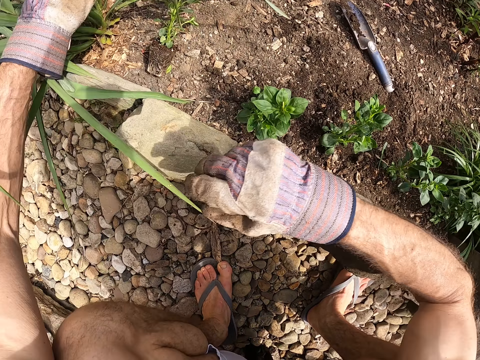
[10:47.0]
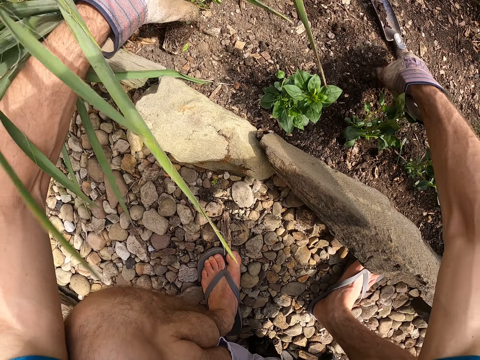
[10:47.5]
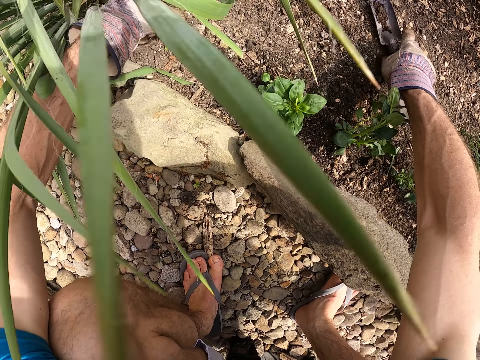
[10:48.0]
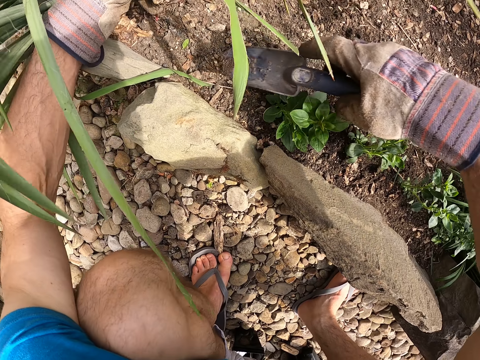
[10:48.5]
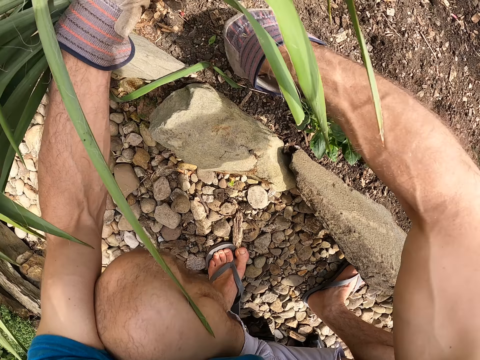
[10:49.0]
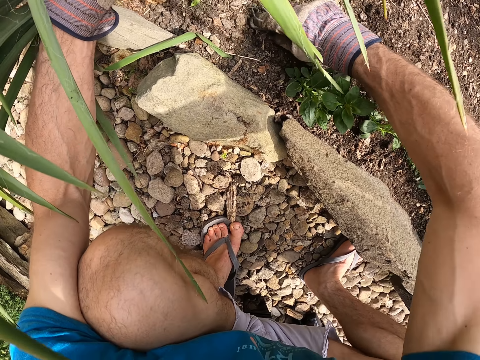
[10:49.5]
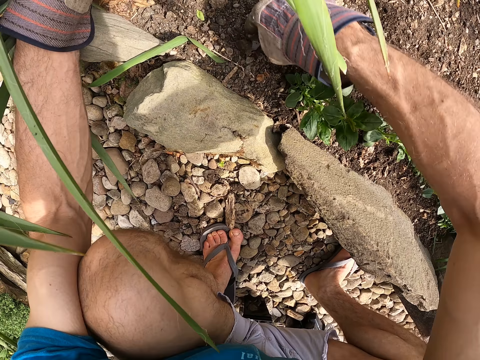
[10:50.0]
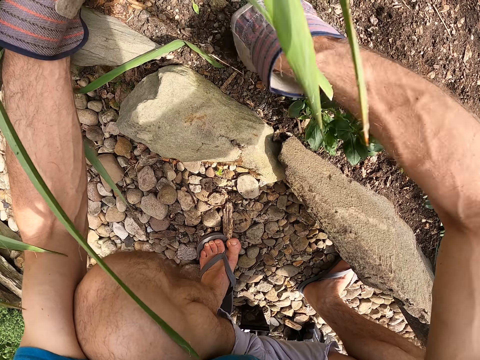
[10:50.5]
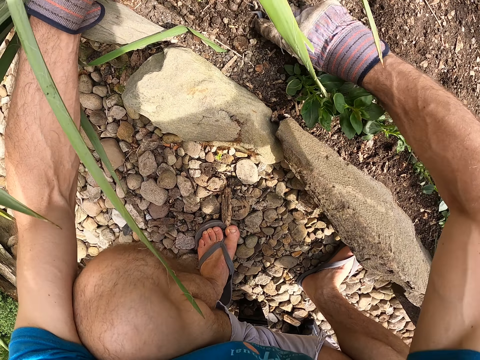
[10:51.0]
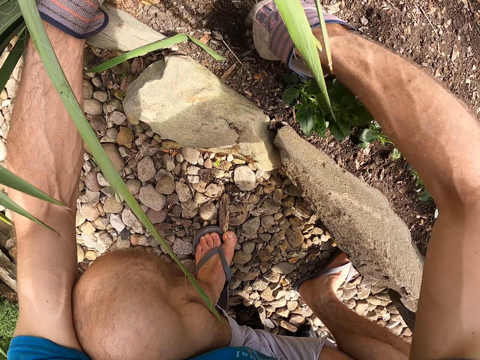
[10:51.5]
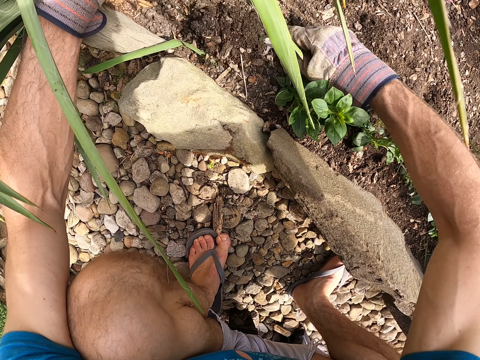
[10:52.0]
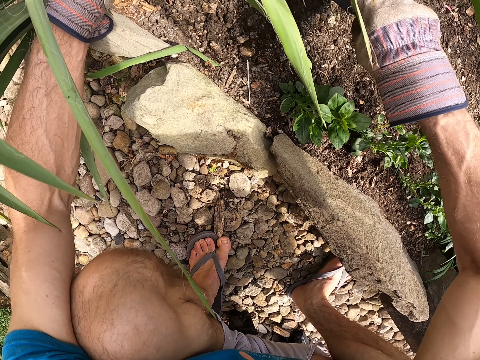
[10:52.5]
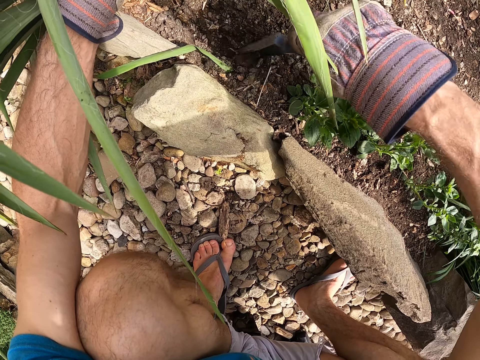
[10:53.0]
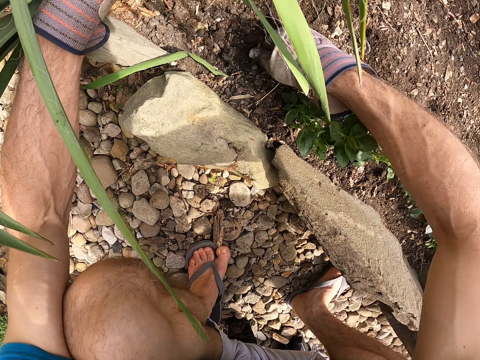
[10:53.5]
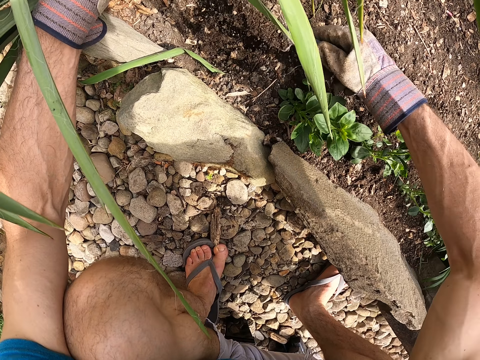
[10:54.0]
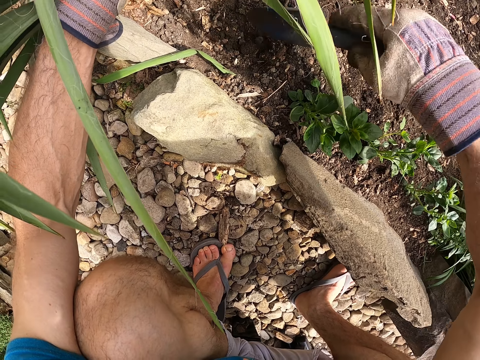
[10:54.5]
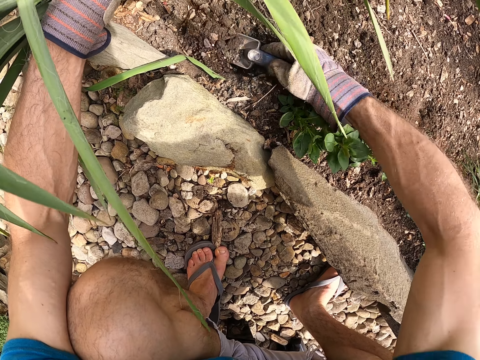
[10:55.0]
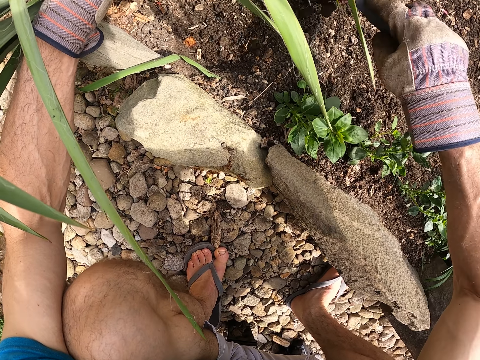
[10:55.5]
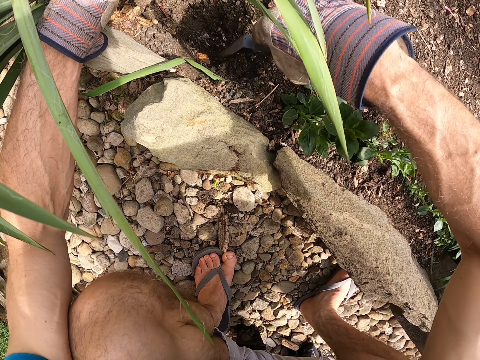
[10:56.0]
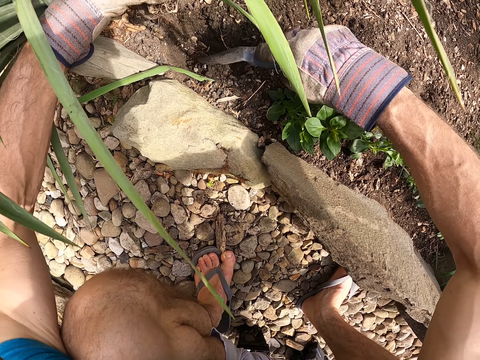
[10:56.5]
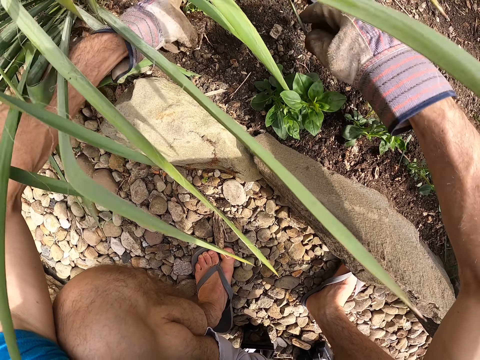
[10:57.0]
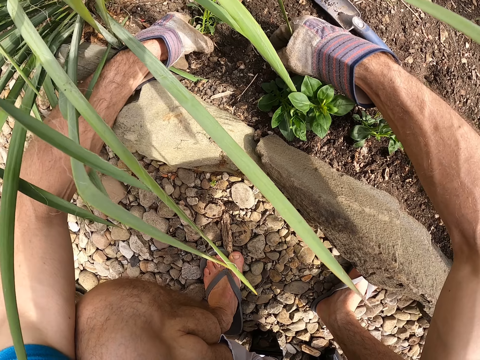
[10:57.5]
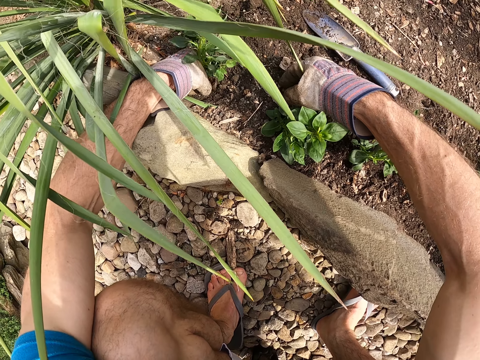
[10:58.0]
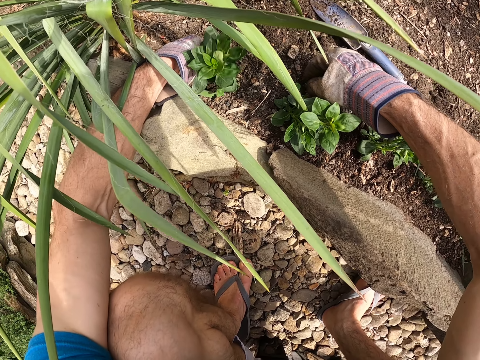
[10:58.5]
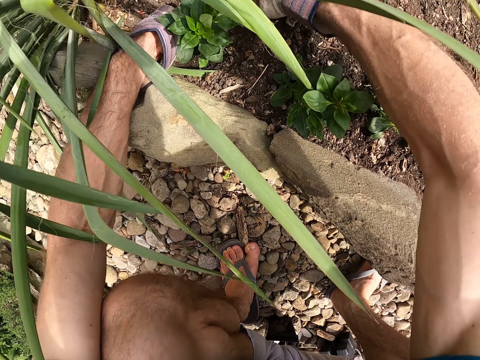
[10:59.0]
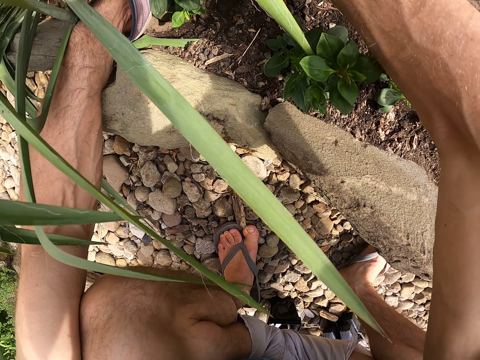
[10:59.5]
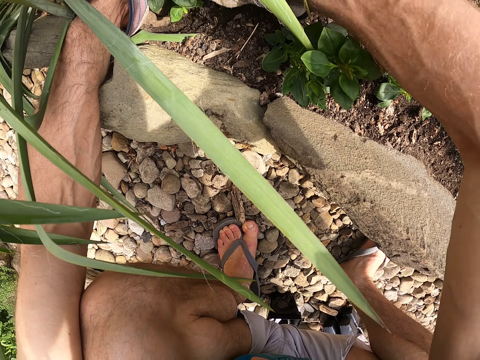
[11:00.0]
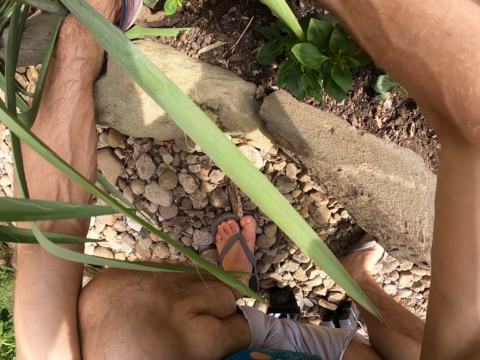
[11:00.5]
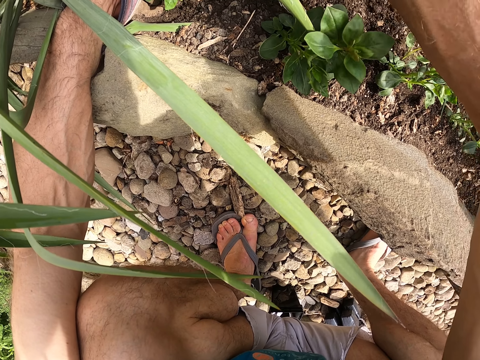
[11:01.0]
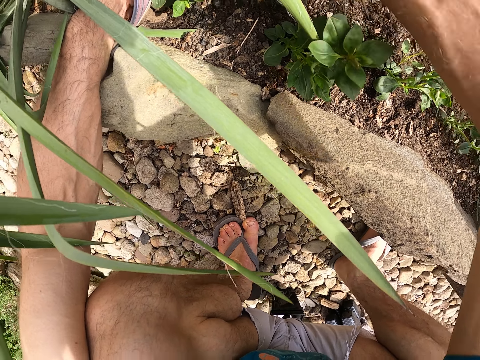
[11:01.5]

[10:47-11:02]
The camera wearer picks up the garden trowel on the ground with his right hand. He picks up the seedling. He digs the ground with the garden trowel in his right hand. He plants the third seedling in the ground with his hands. He drops the garden trowel on the soil. He plants the seedling.

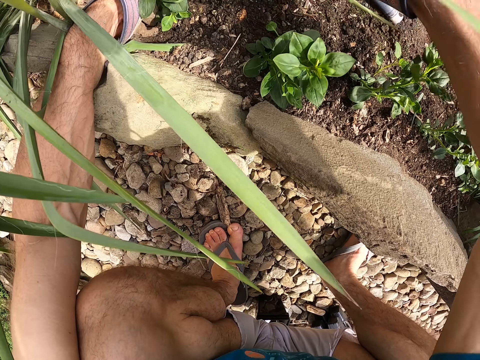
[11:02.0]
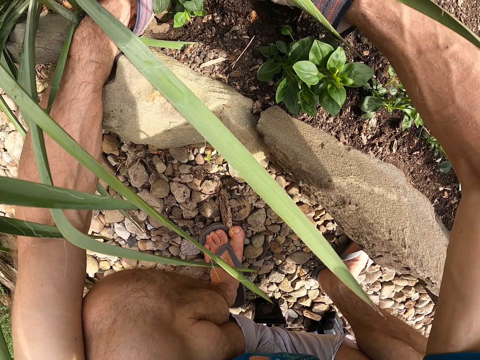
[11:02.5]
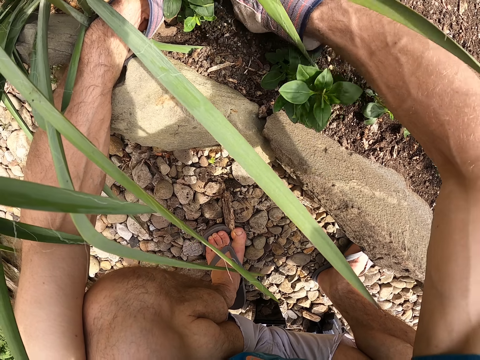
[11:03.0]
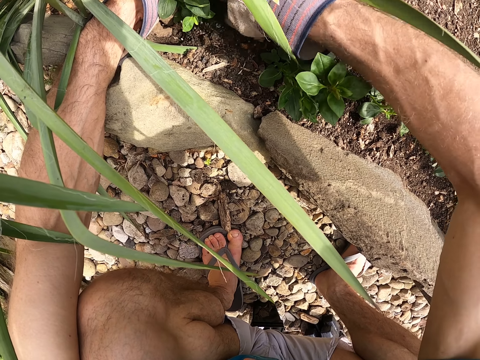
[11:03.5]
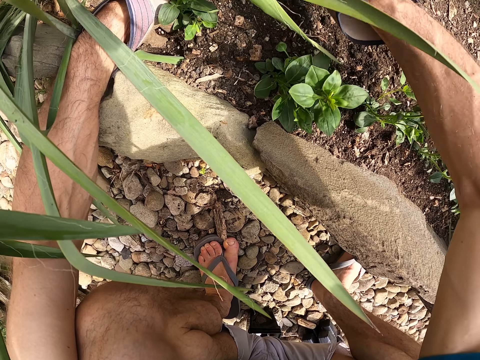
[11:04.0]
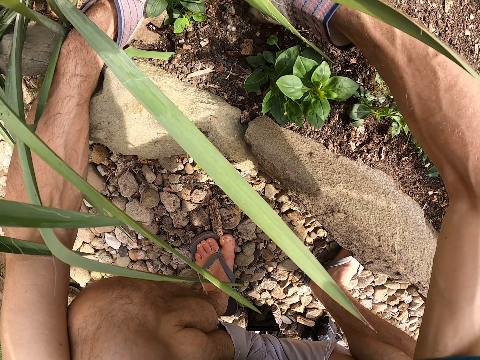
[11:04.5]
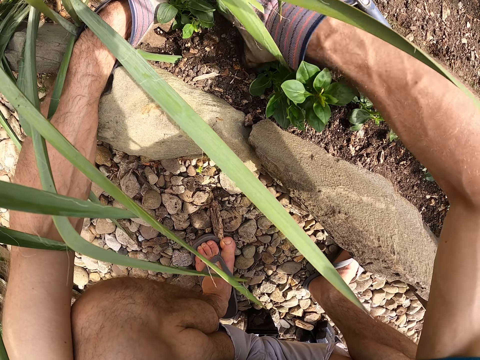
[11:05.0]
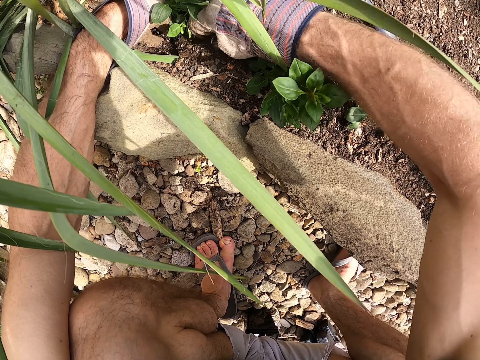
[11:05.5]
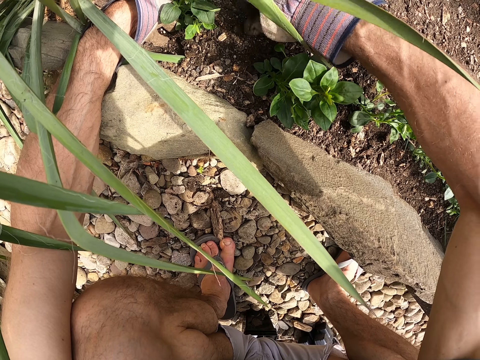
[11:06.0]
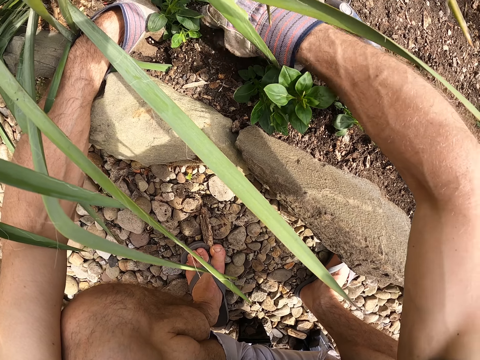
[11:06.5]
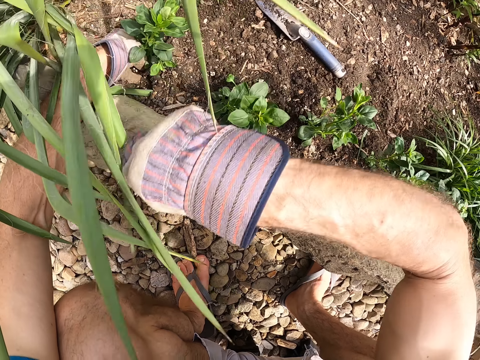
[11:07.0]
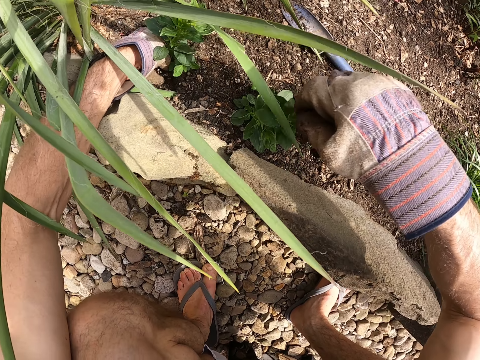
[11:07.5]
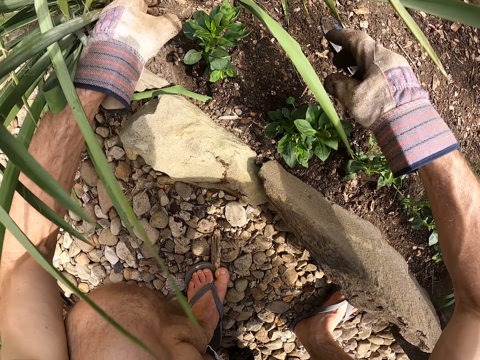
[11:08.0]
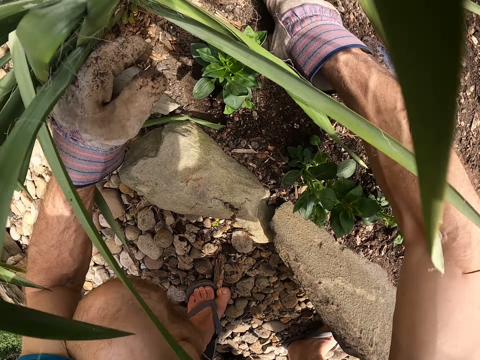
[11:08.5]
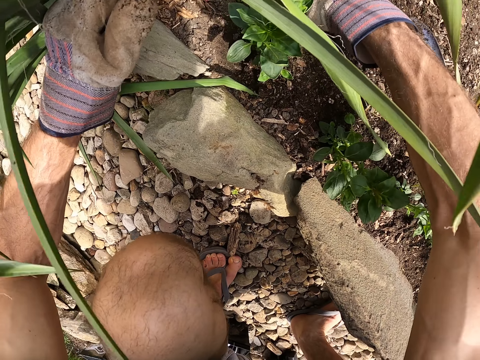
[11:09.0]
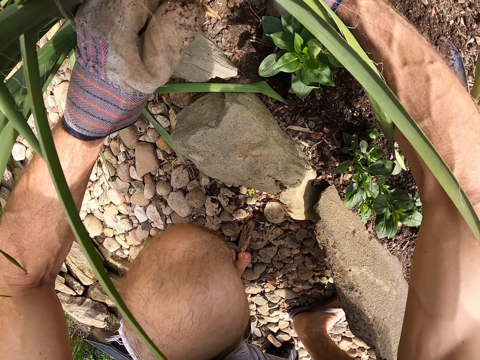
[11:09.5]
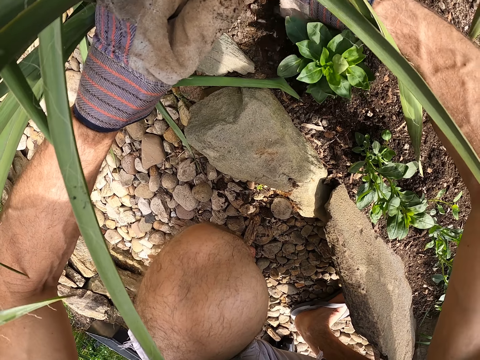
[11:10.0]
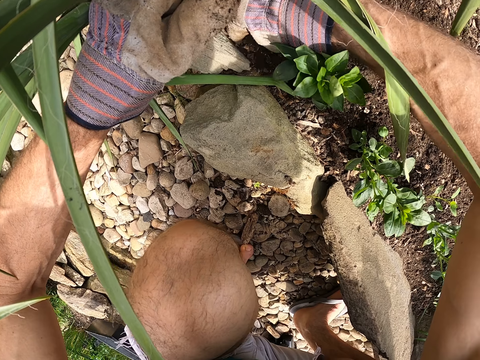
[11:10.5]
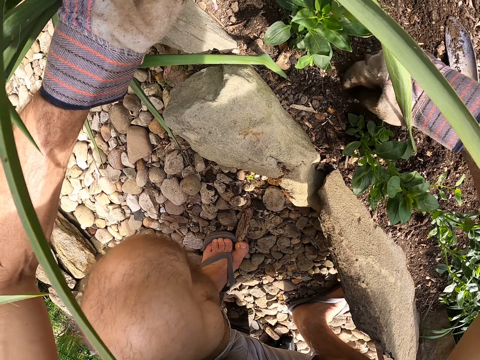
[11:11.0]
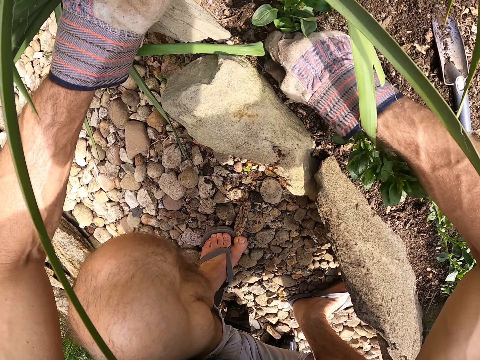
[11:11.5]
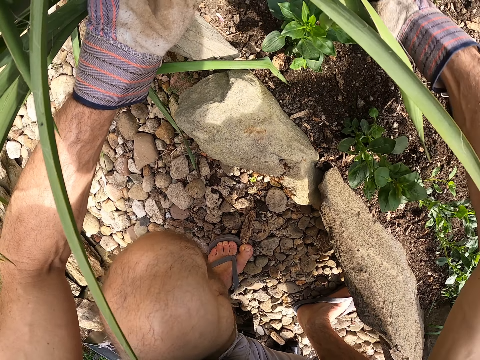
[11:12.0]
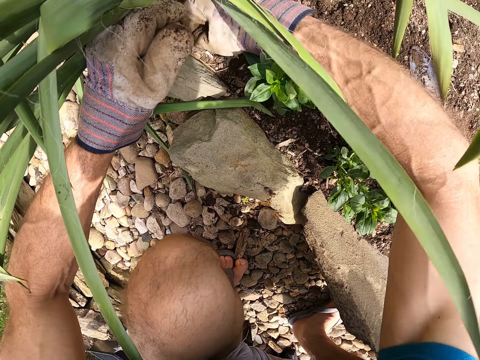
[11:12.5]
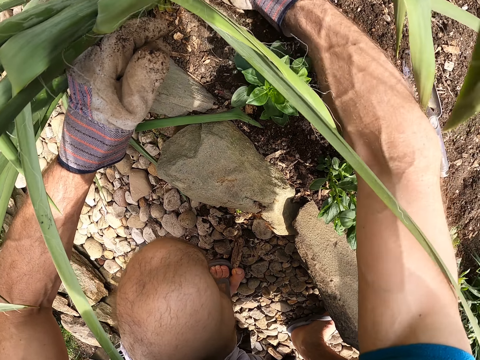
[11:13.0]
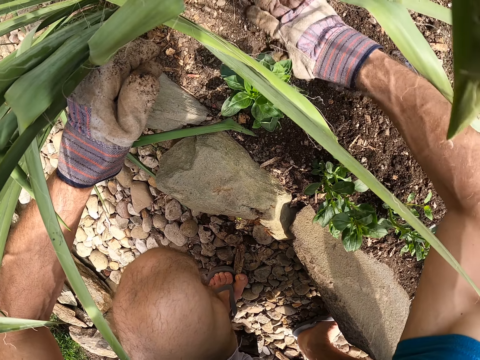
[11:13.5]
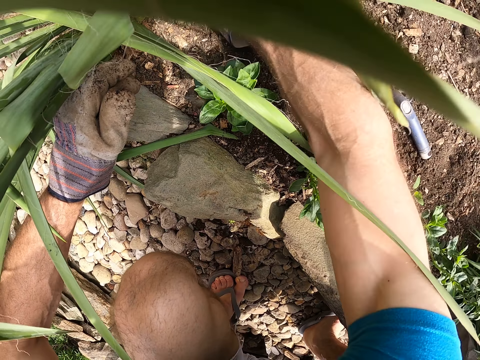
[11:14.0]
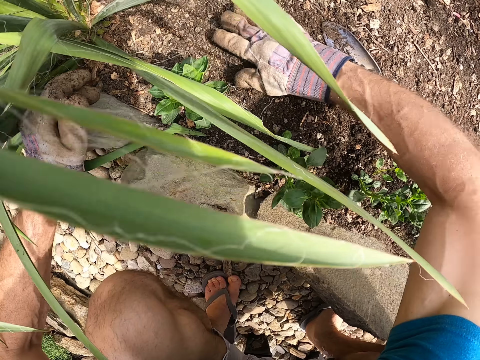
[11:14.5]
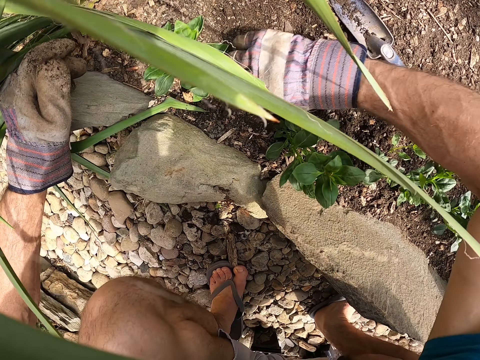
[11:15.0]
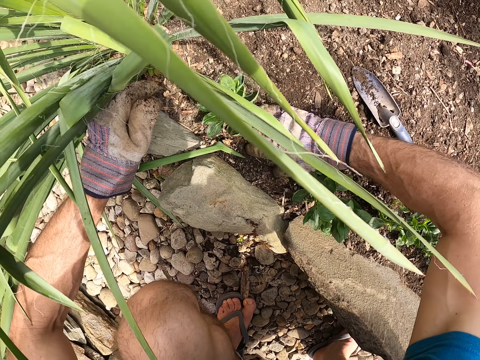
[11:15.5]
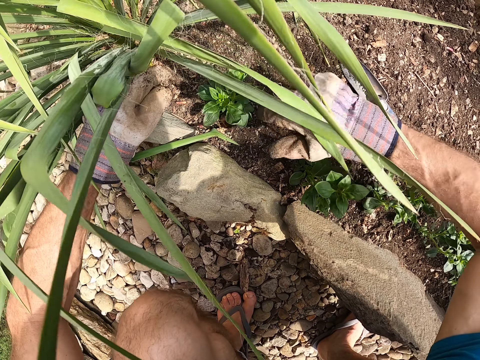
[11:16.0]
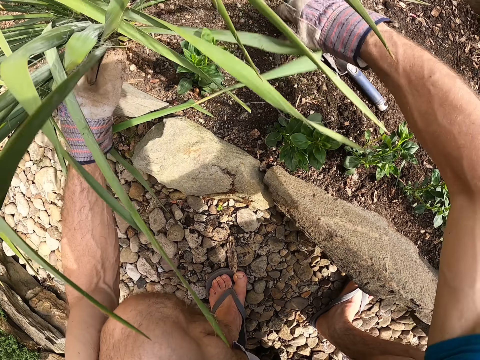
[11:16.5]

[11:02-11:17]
The camera wearer picks up the rock. They throw away the rock. They level the soil.
